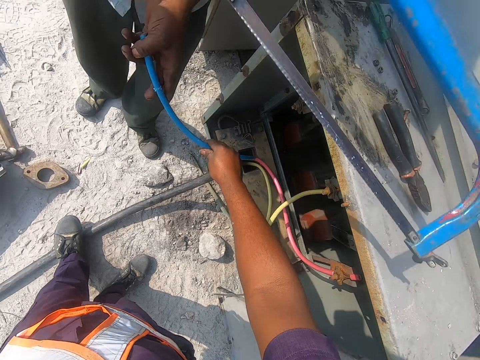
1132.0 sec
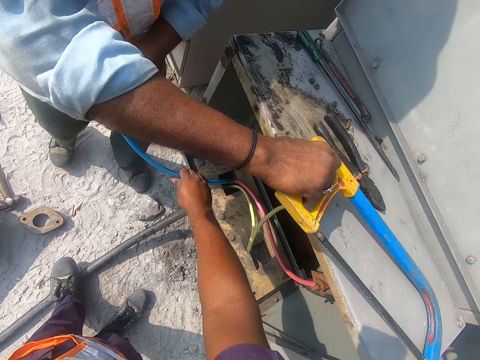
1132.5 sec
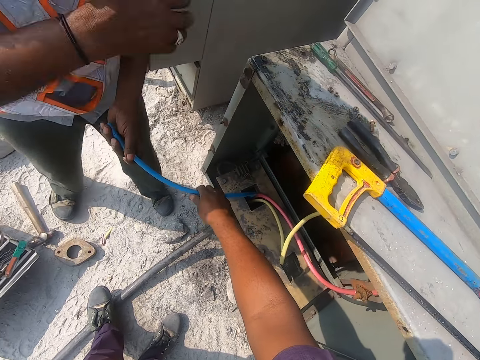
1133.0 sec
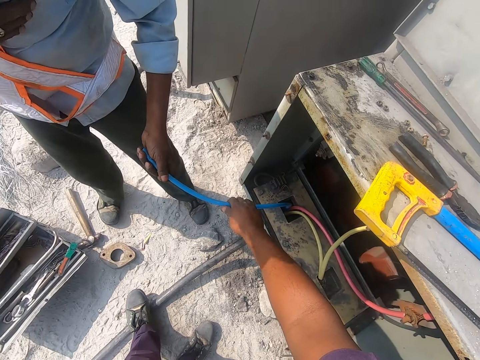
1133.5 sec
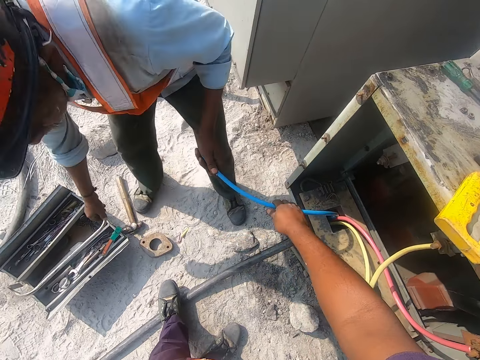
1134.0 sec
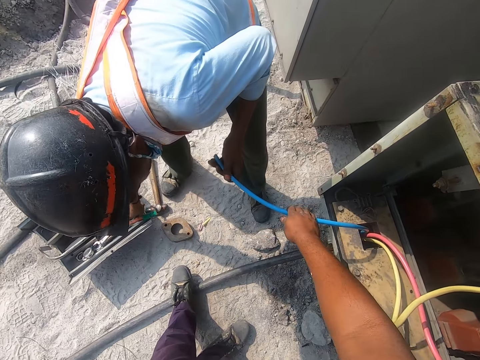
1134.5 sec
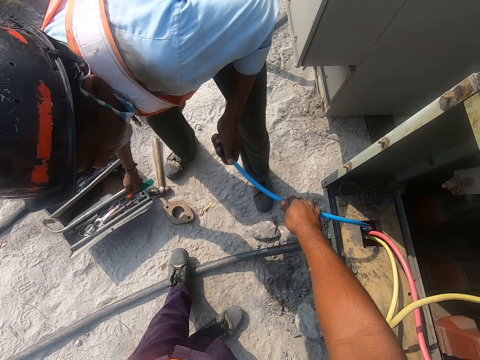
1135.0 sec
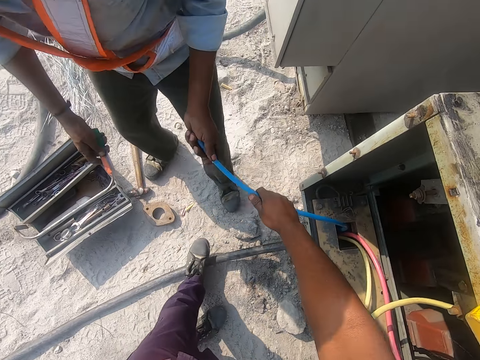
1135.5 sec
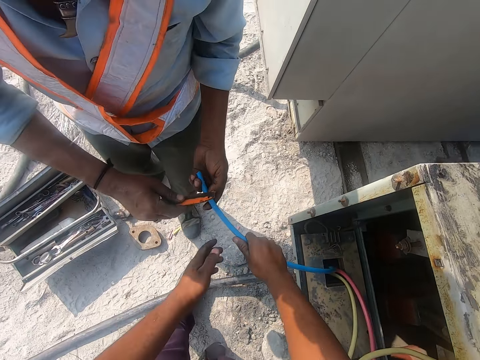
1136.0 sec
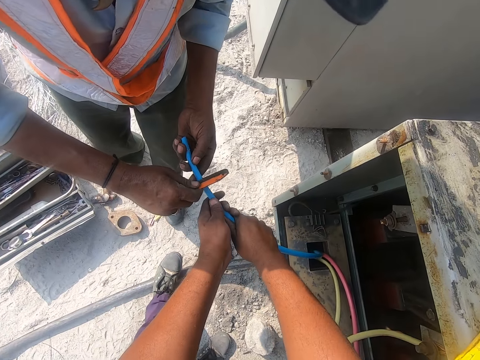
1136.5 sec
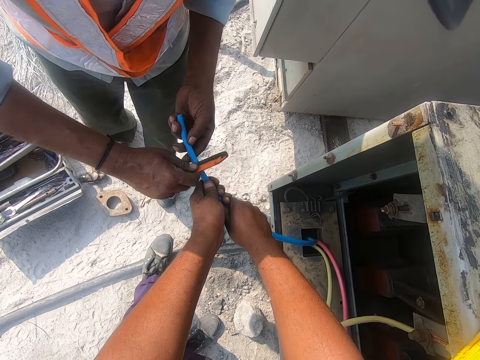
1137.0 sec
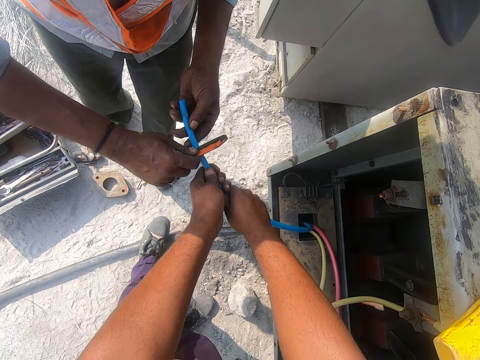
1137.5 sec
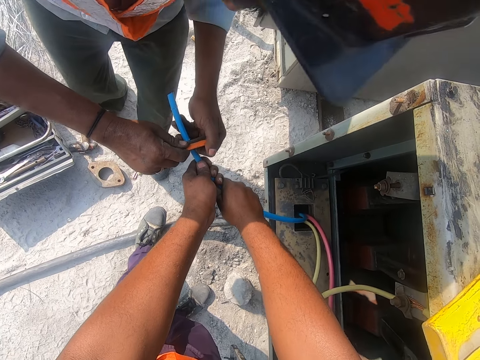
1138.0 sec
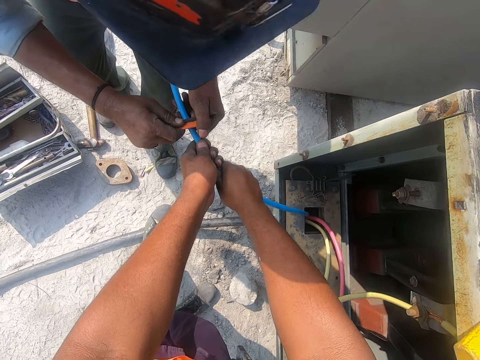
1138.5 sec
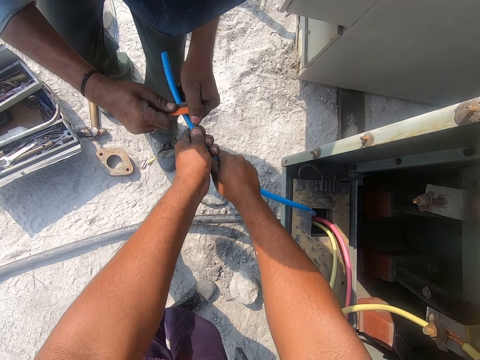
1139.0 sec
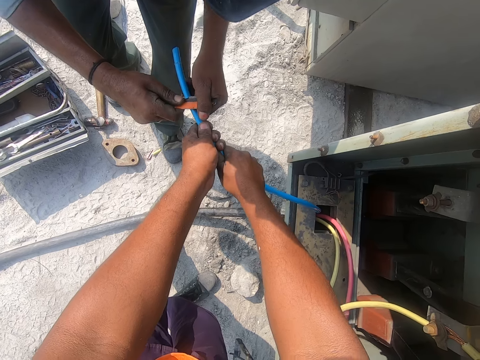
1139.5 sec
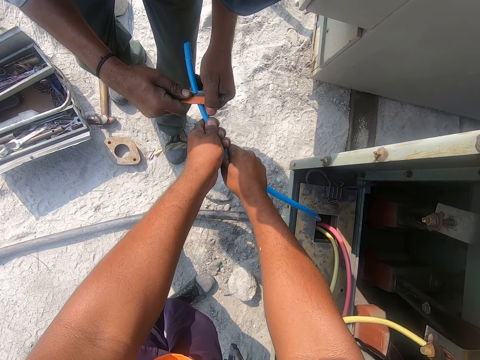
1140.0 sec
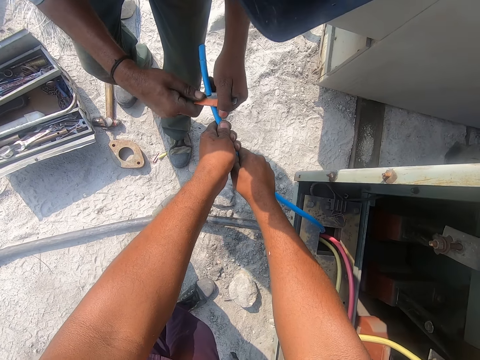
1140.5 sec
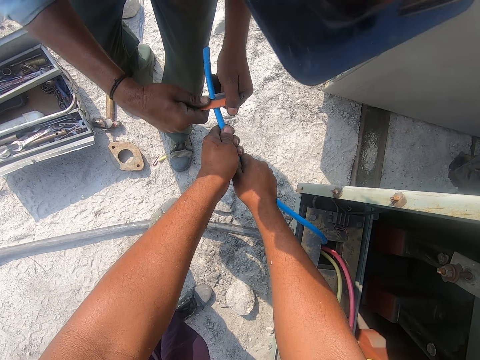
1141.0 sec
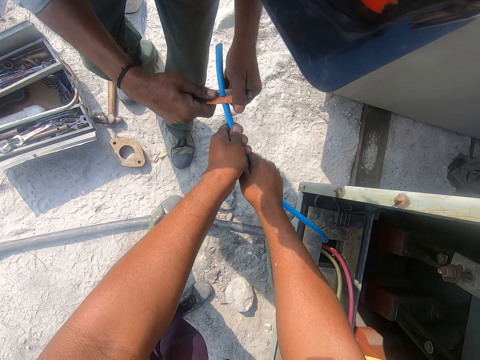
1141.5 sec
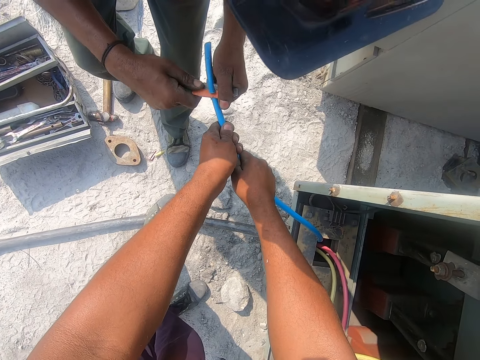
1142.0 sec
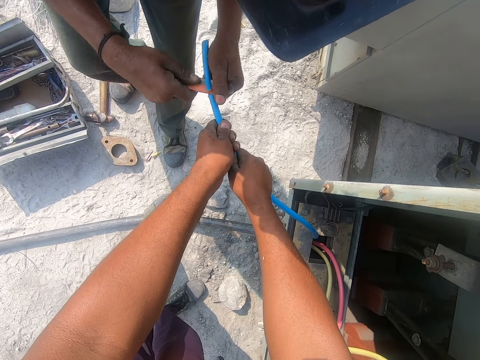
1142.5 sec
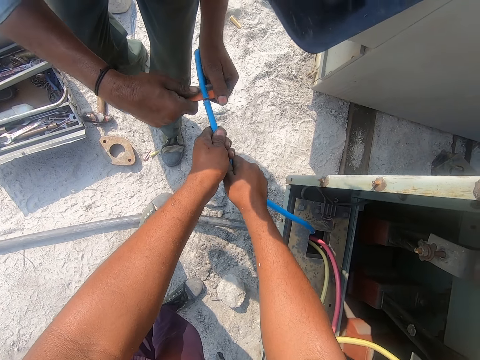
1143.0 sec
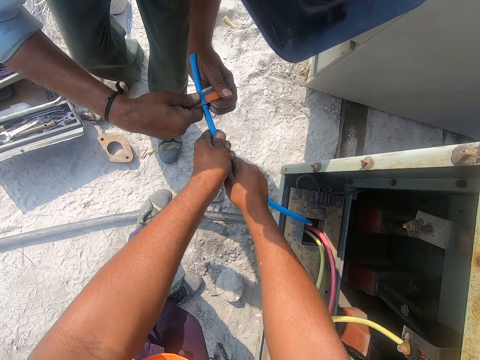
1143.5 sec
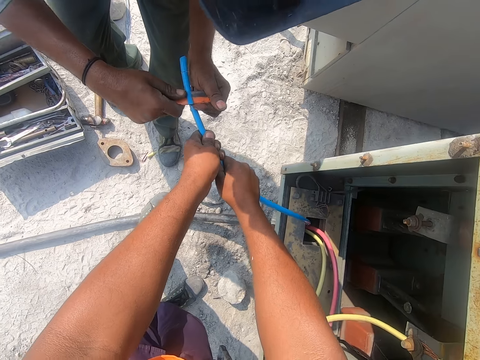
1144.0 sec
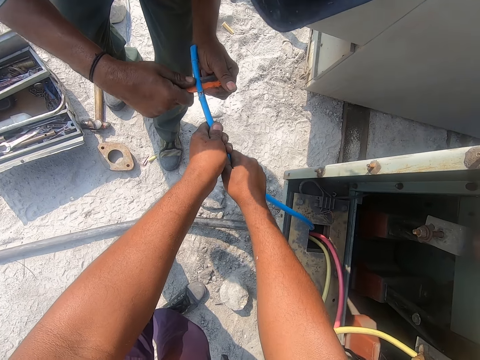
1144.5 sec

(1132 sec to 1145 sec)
A person places down a hacksaw. The person picks up a utility knife. The person cuts a cable. The person peels the cable with the knife.

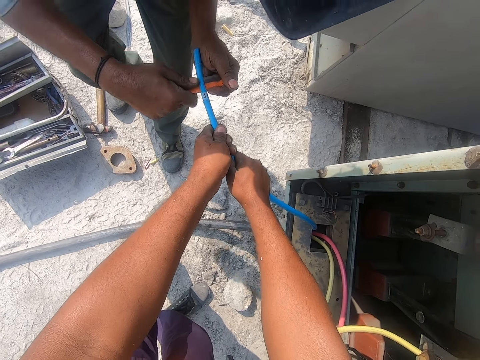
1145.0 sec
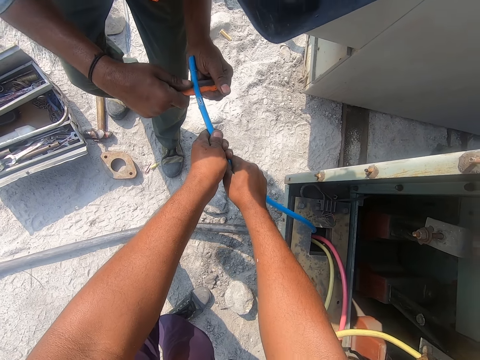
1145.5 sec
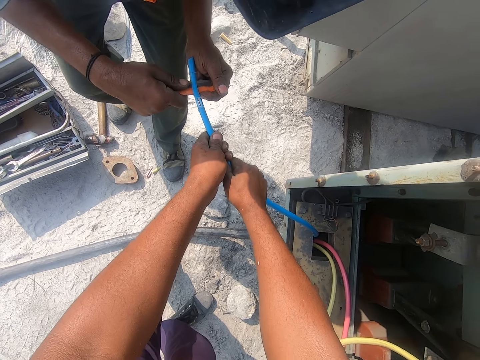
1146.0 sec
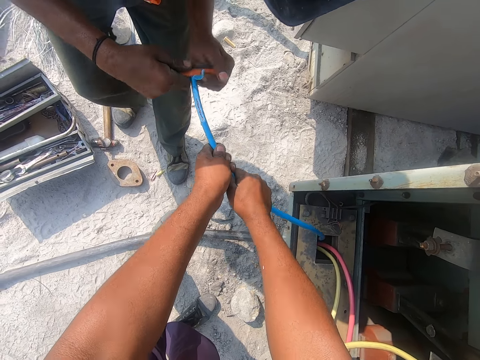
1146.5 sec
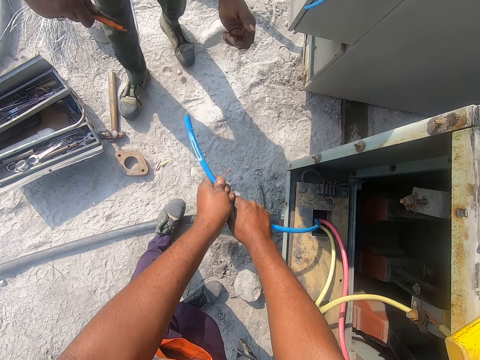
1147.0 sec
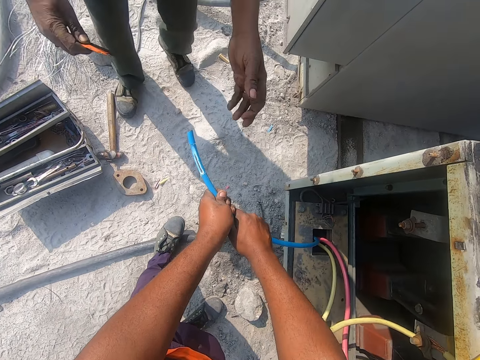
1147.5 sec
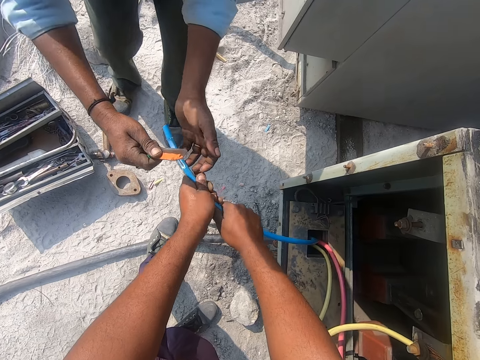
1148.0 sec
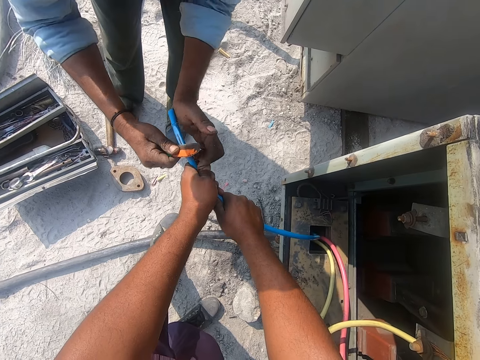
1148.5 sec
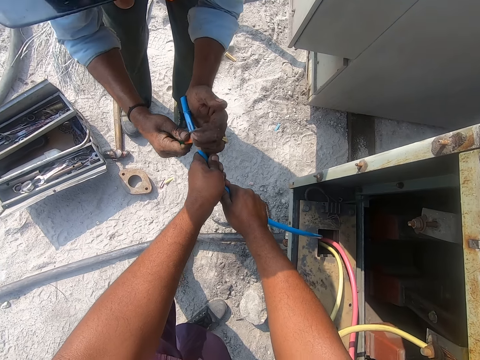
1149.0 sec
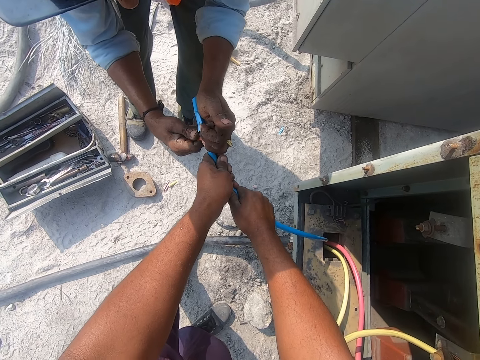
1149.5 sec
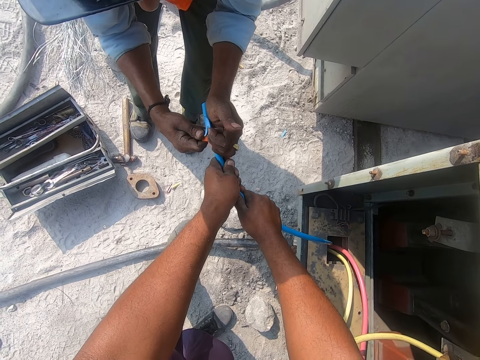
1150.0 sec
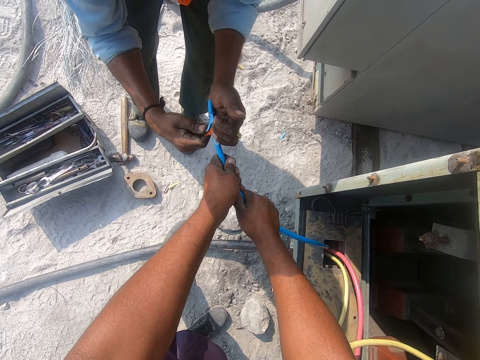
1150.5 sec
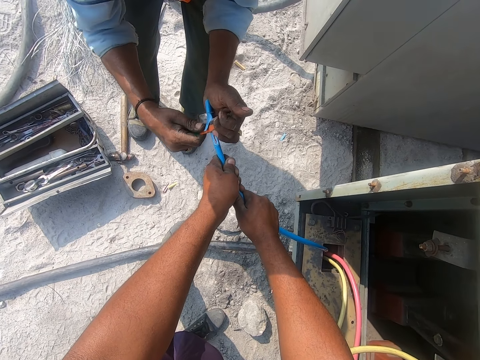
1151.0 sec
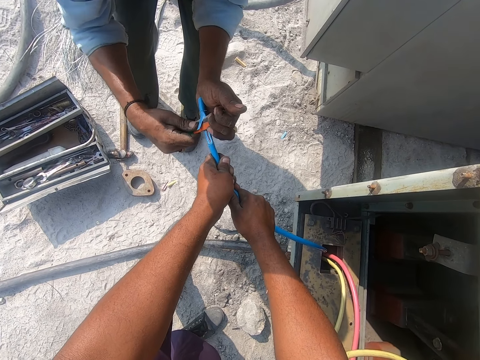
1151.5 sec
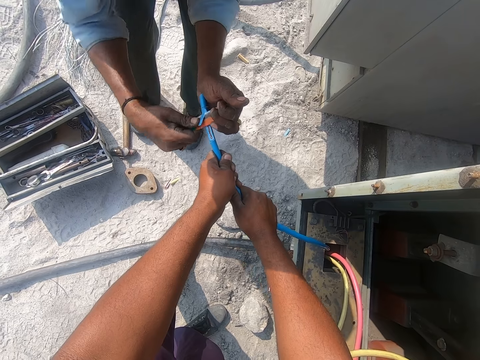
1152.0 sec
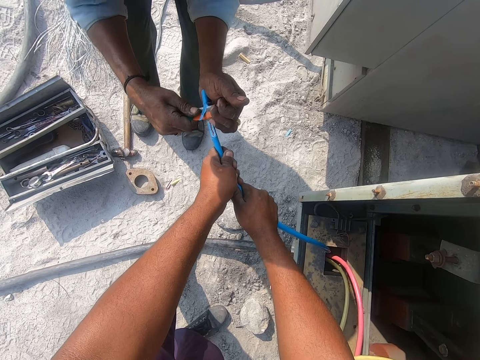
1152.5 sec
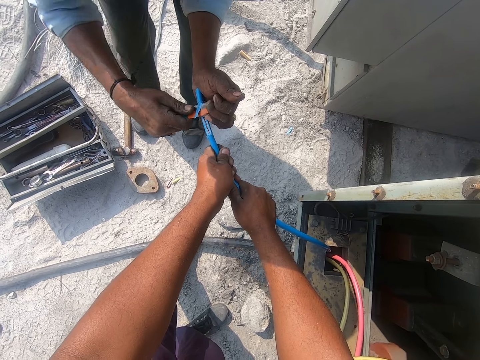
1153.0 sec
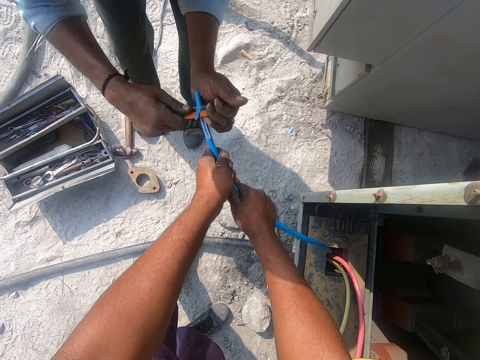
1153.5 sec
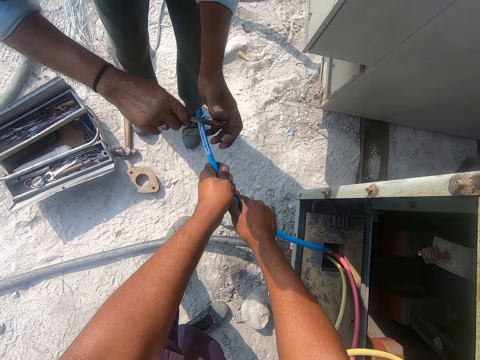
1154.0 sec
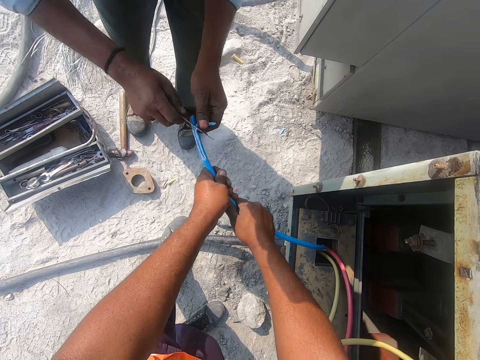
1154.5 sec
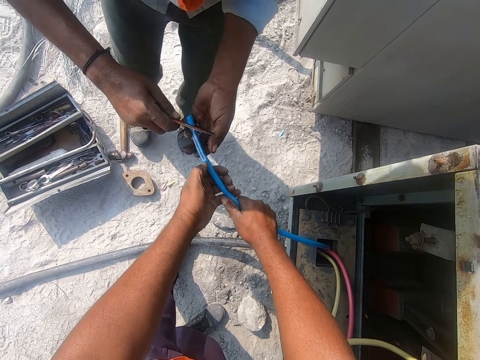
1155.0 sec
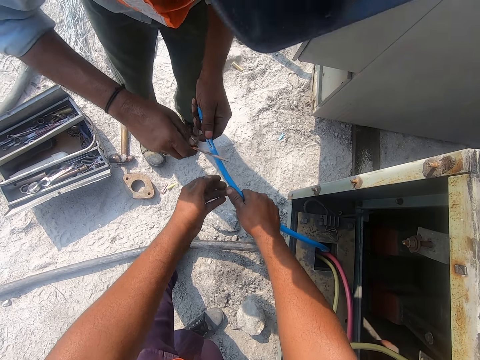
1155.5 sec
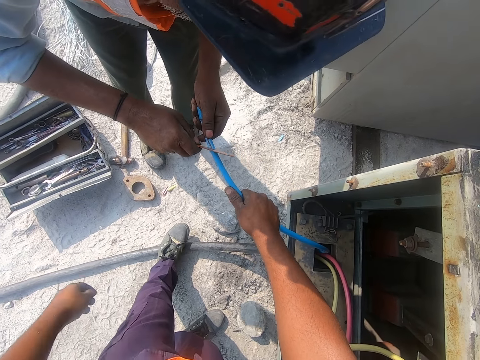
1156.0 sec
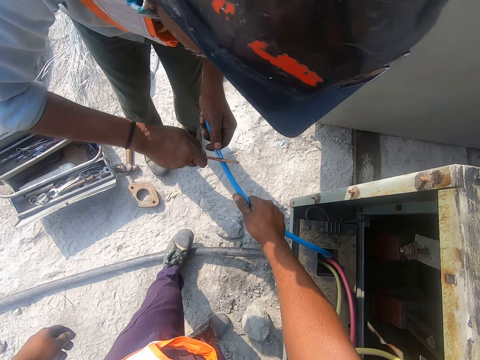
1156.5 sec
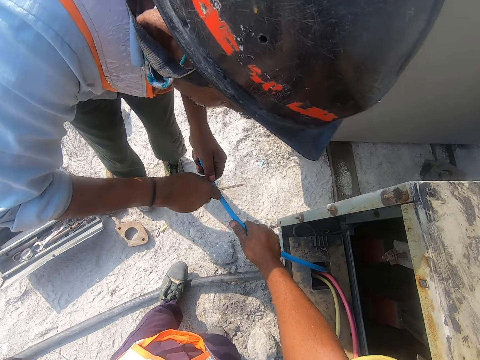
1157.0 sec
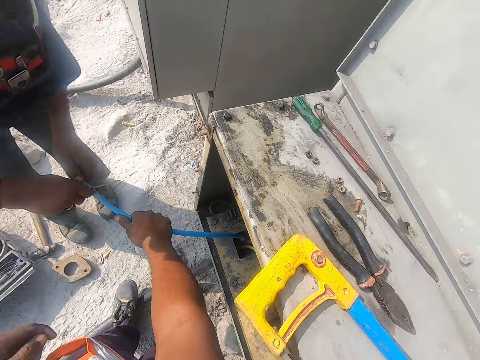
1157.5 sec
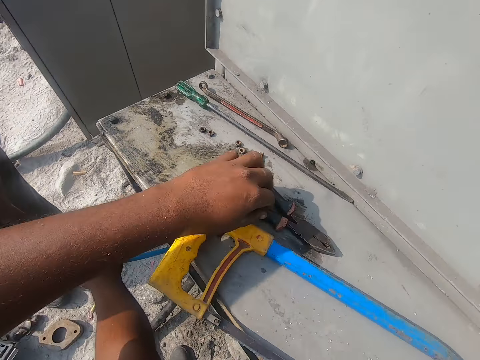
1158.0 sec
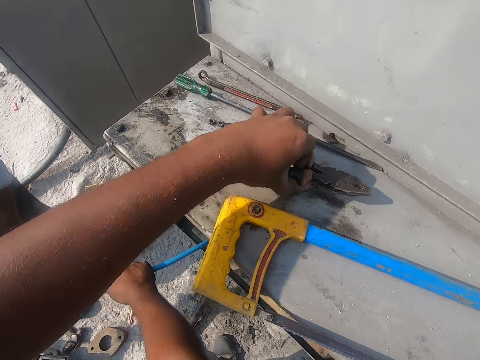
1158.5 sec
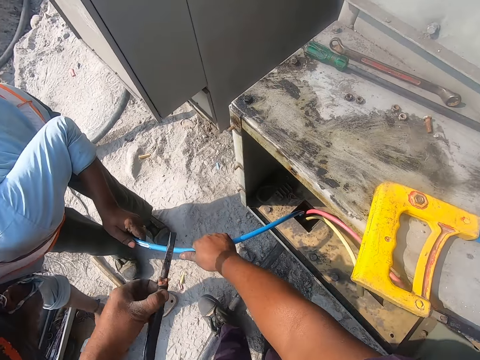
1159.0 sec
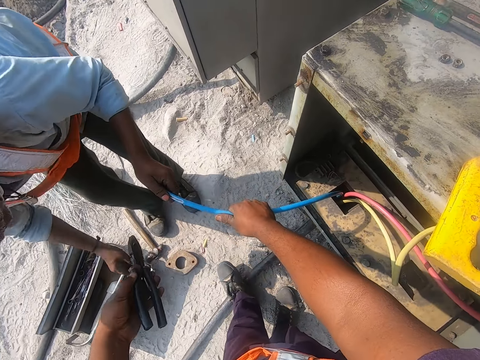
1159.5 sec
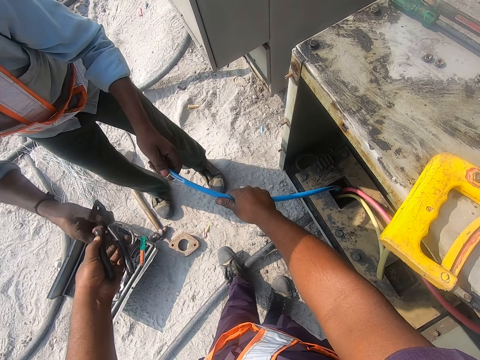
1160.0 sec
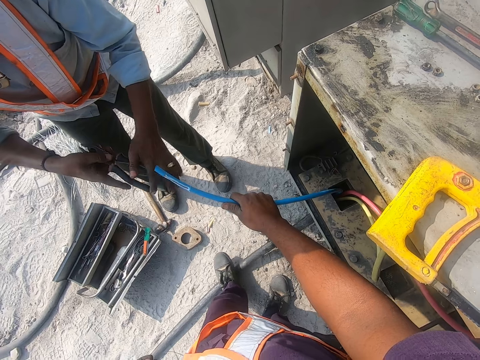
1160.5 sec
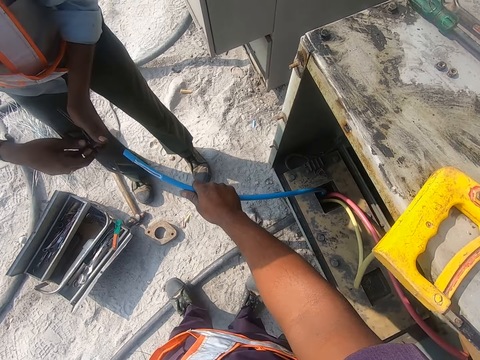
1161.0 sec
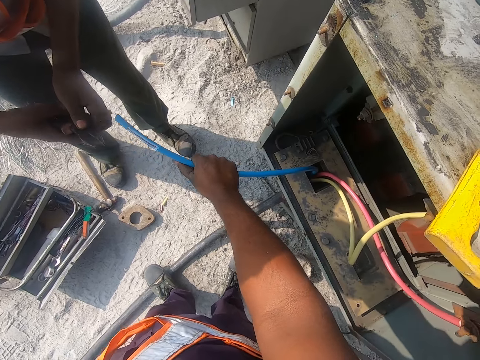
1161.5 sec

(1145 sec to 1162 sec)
A man stares at a cable. The man cuts the cable and peels the cable with a knife. The man holds the cable and cuts the cable. The camera wearer picks up the pliers. The man drops the utility knife, takes the pliers from the camera wearer, holds the pliers and aligns the pliers with both hands.
